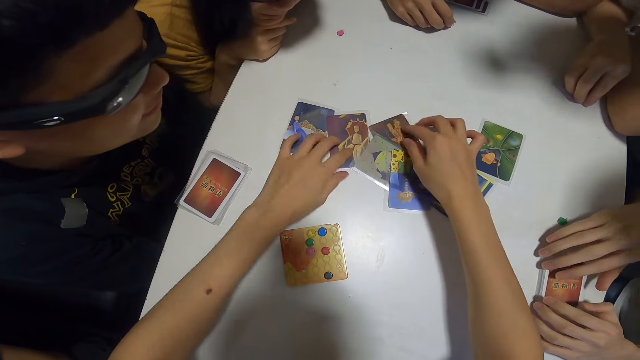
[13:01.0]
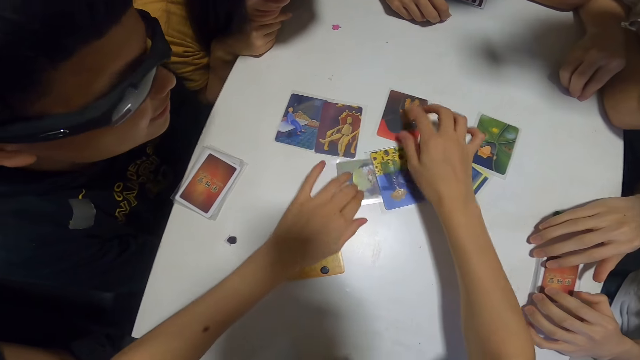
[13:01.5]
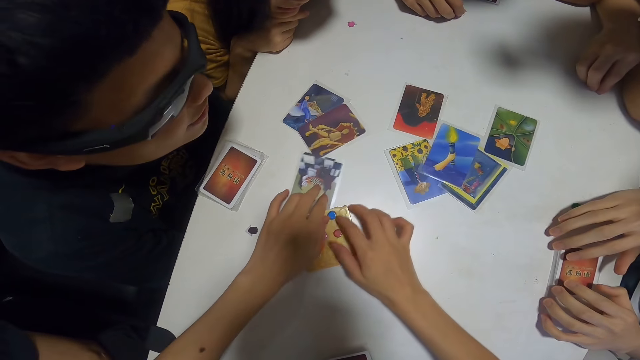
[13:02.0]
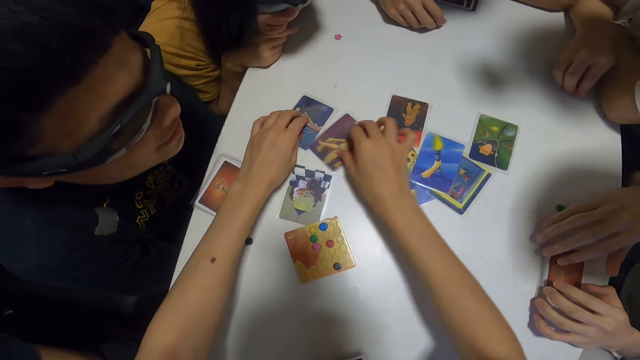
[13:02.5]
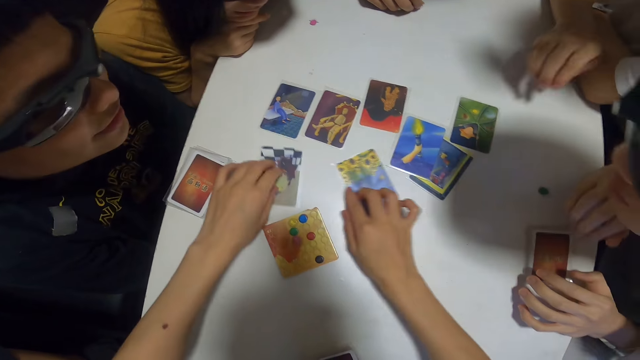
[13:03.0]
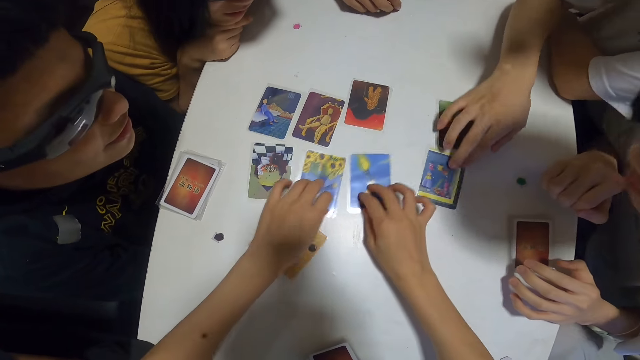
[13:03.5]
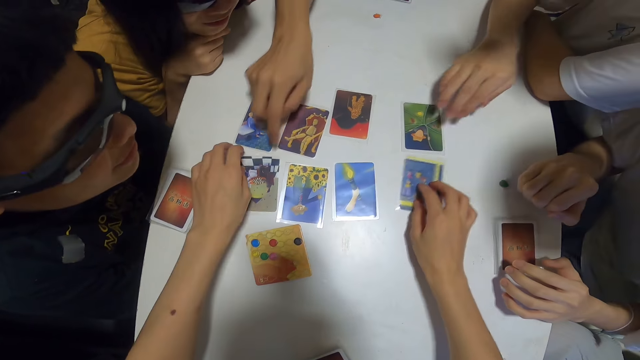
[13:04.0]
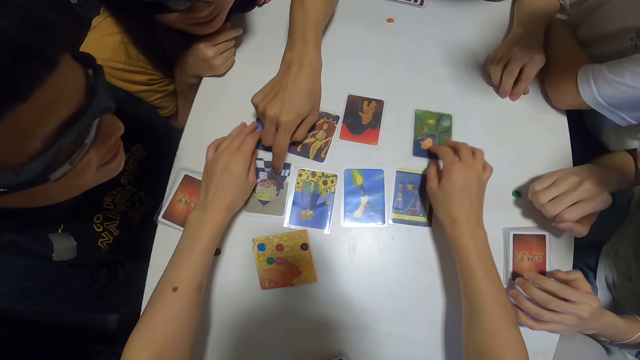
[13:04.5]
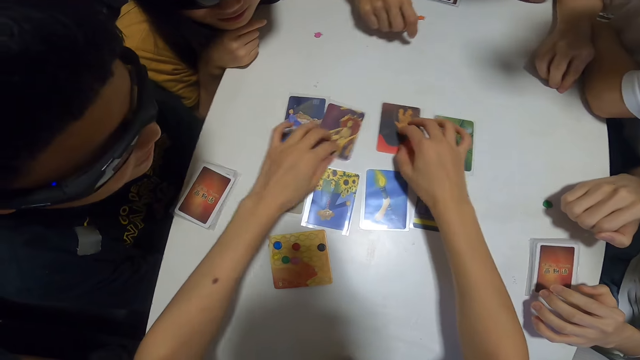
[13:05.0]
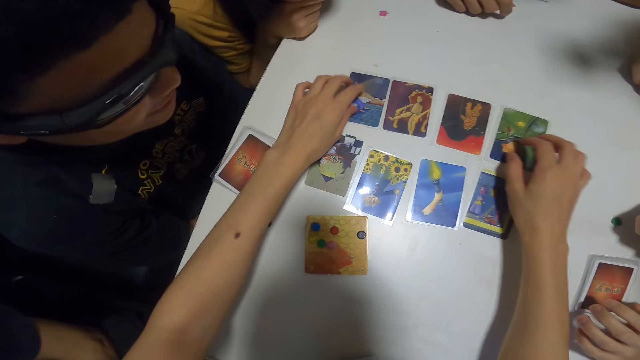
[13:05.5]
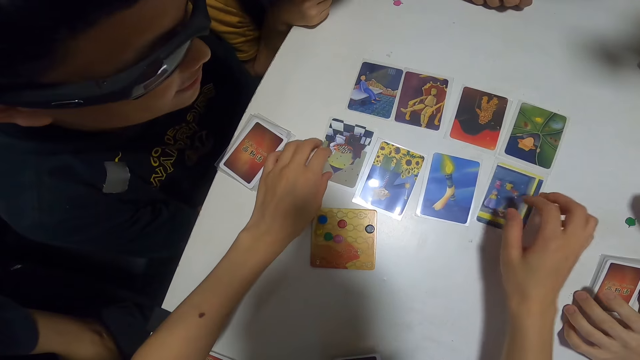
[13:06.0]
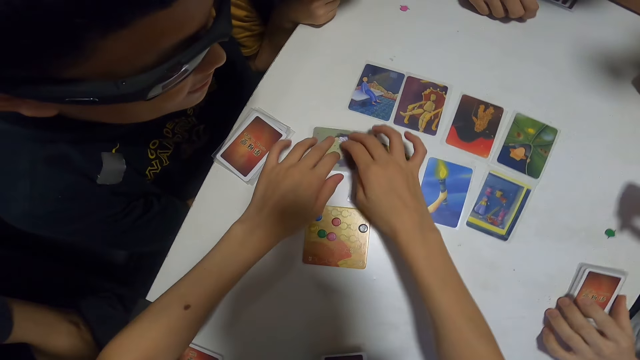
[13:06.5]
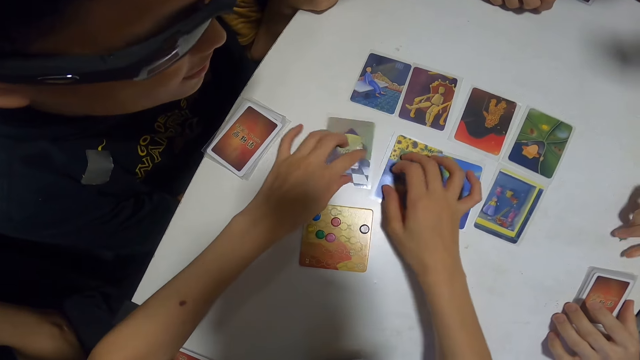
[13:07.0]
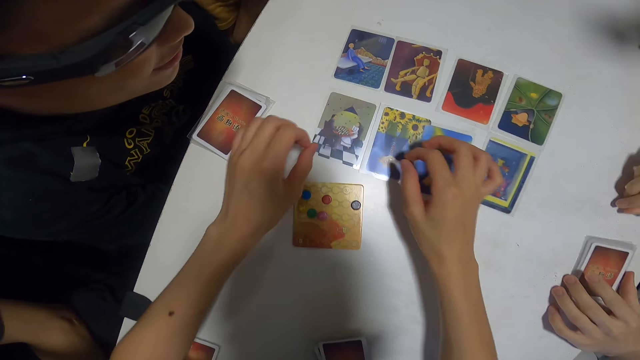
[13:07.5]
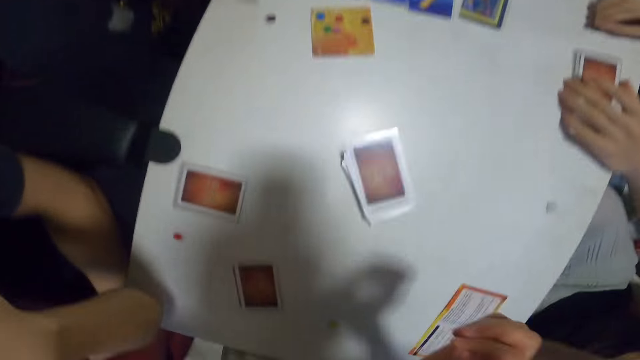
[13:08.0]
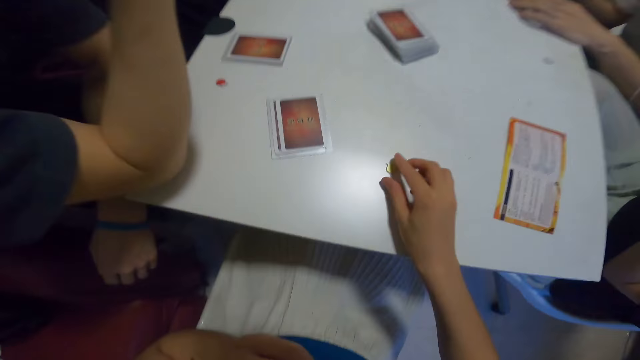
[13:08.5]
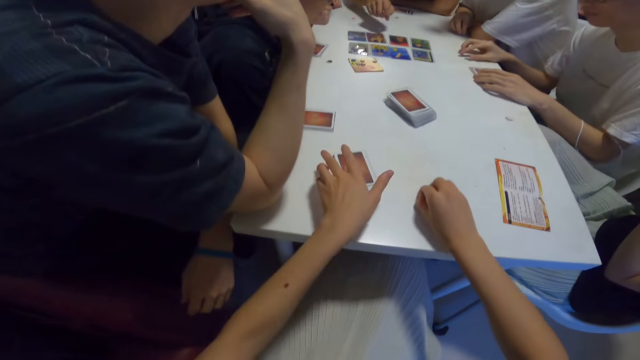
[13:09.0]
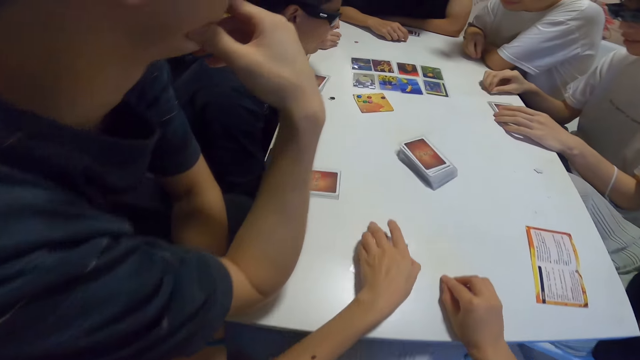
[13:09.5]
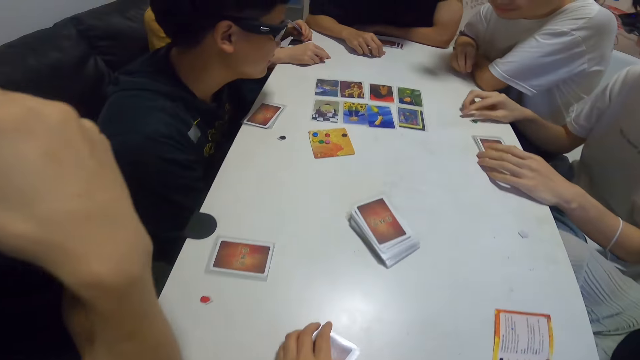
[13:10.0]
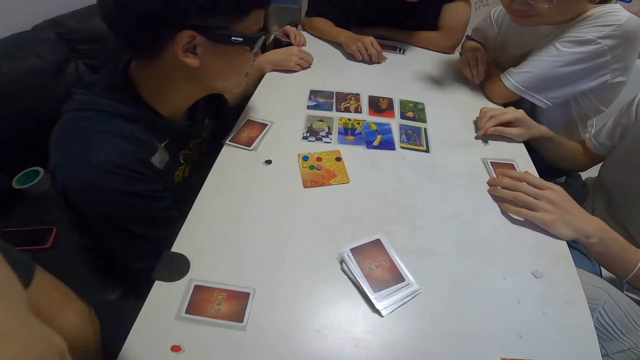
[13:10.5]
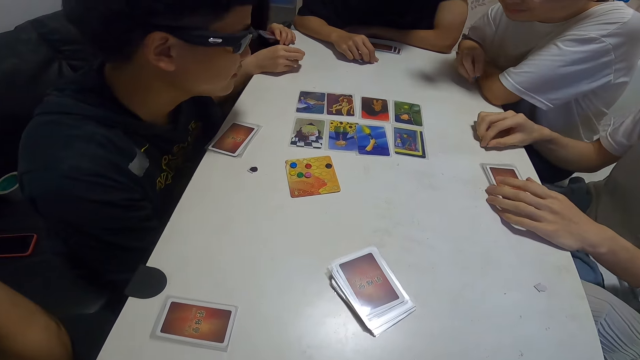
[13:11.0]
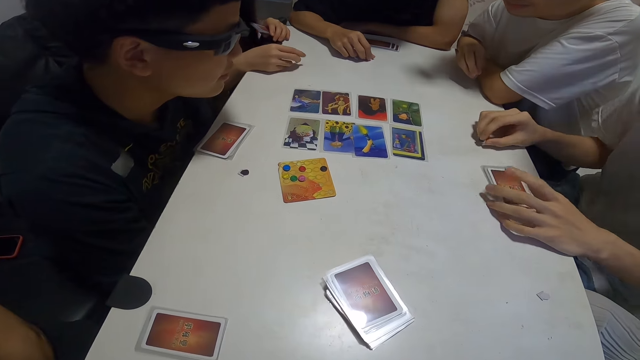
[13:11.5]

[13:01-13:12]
The camera wearer touches a chip on the table.

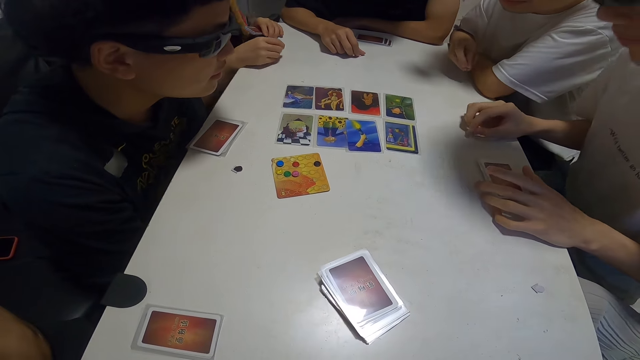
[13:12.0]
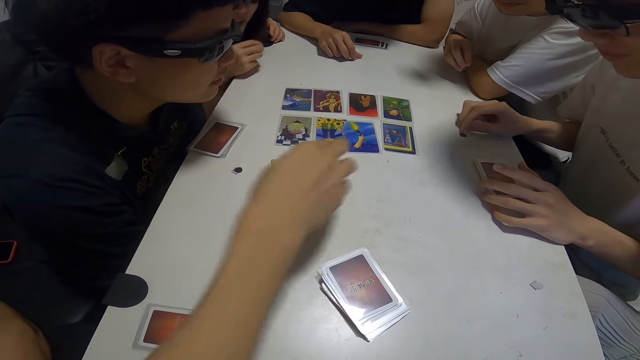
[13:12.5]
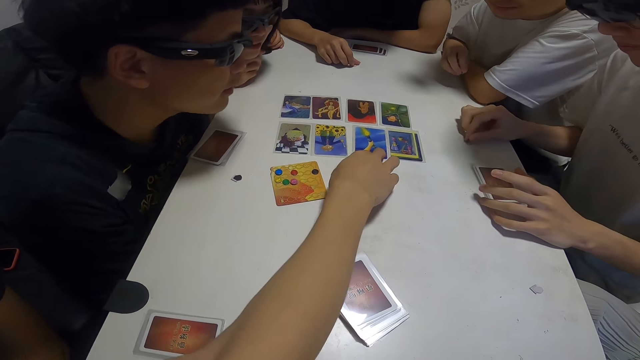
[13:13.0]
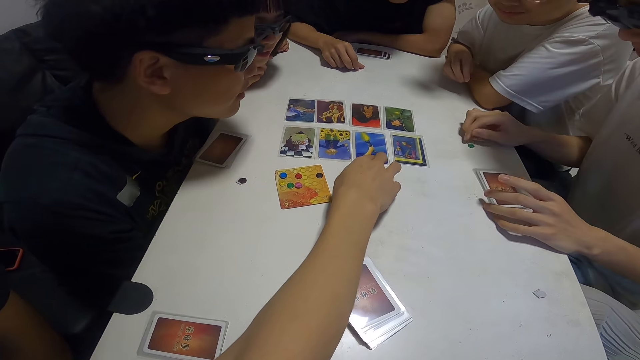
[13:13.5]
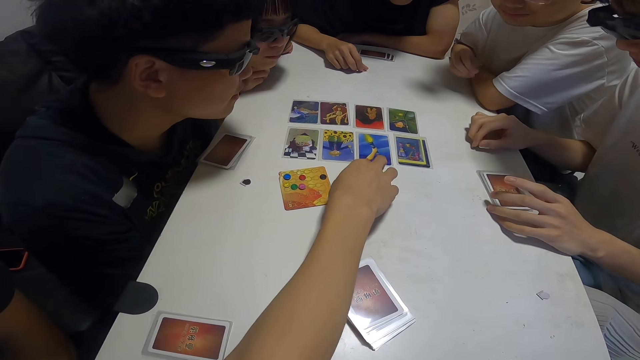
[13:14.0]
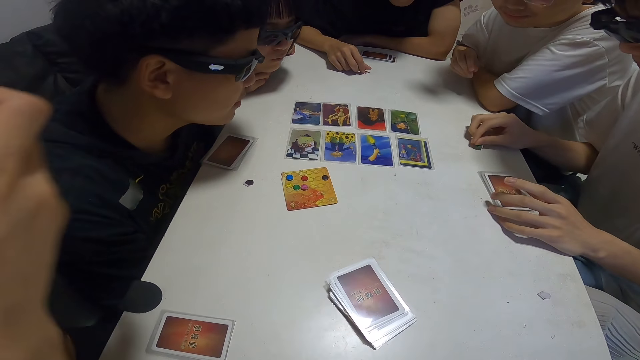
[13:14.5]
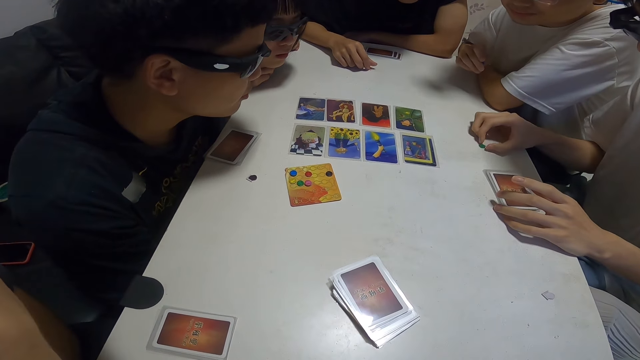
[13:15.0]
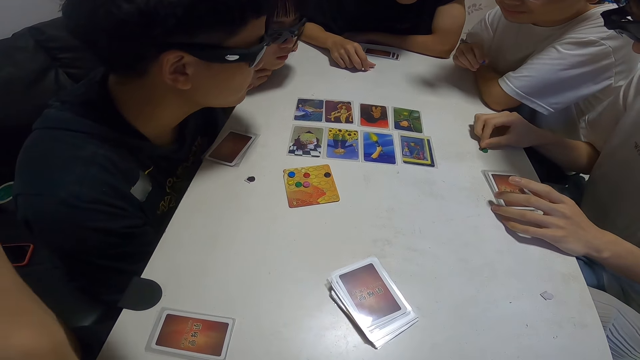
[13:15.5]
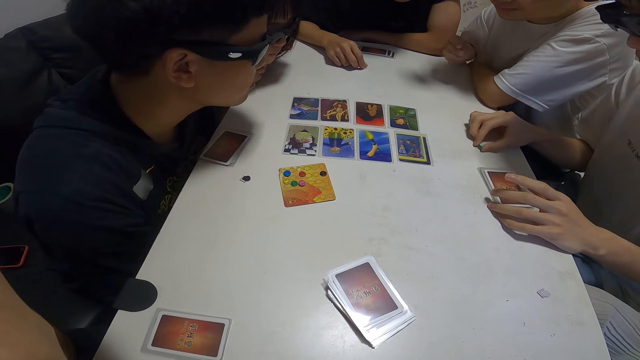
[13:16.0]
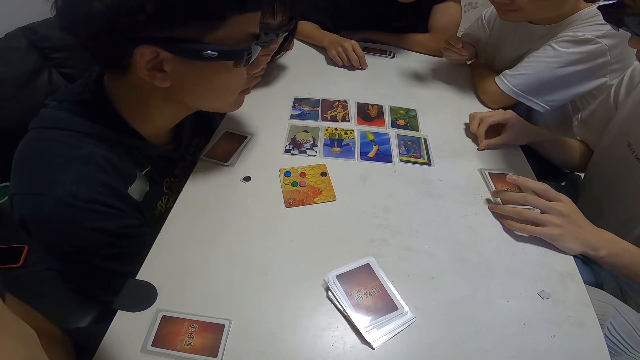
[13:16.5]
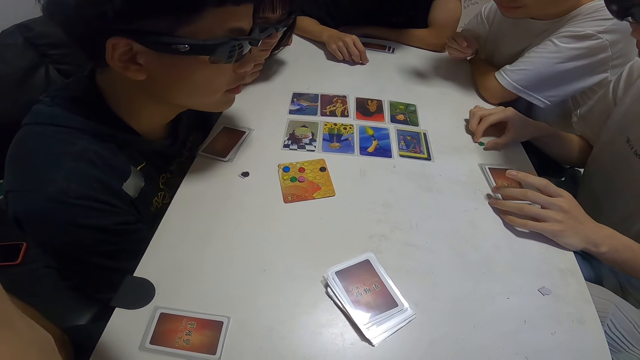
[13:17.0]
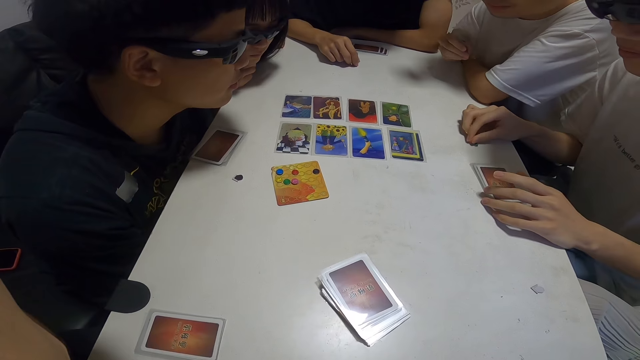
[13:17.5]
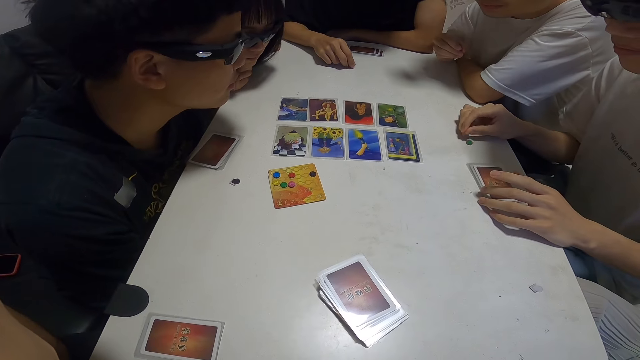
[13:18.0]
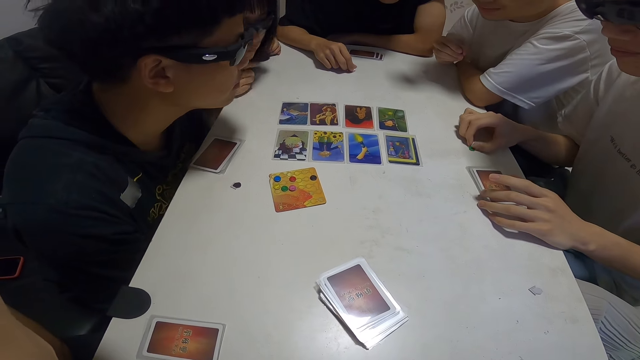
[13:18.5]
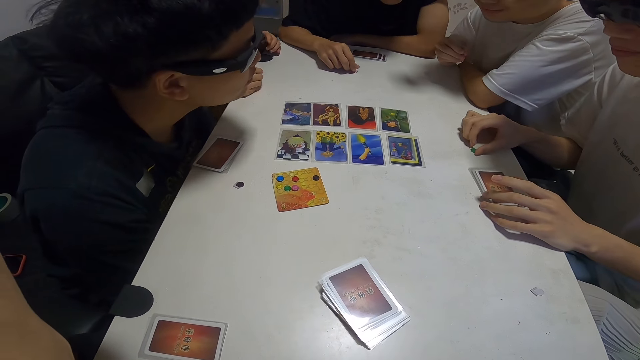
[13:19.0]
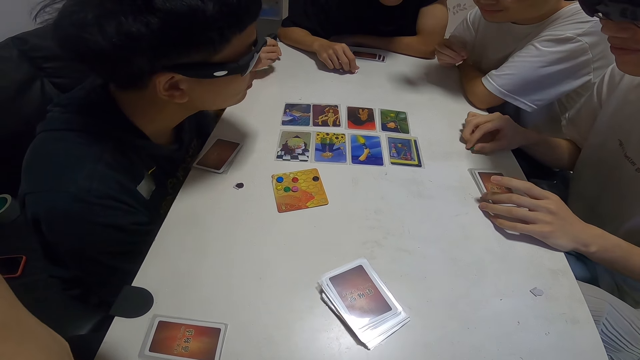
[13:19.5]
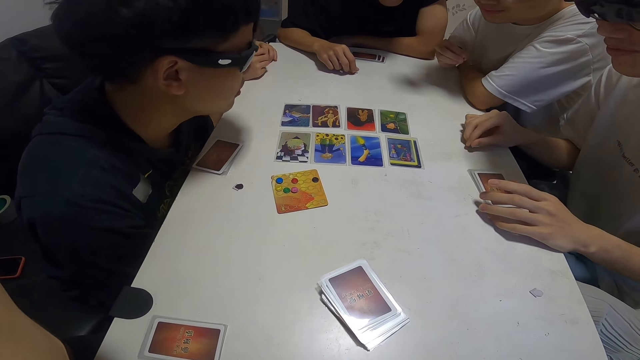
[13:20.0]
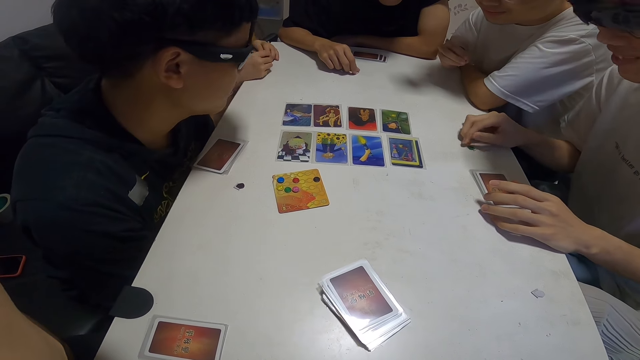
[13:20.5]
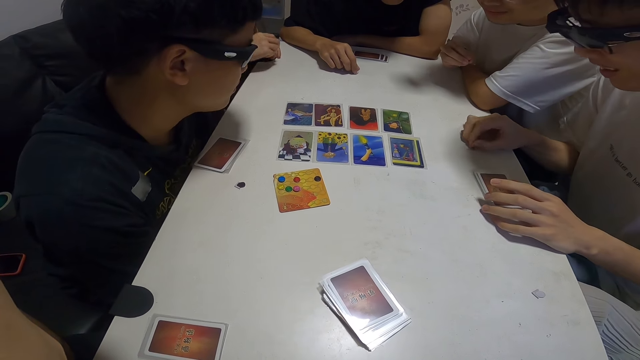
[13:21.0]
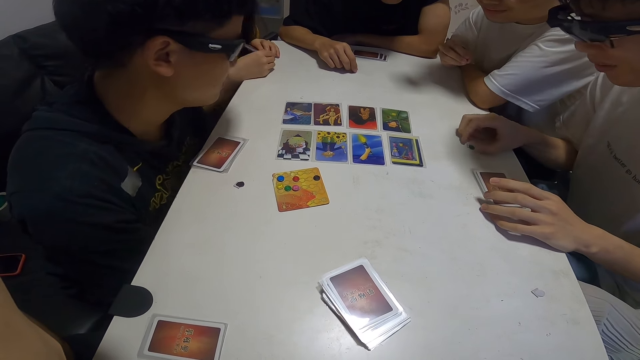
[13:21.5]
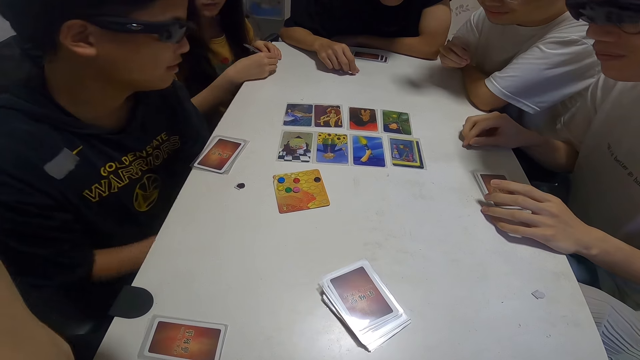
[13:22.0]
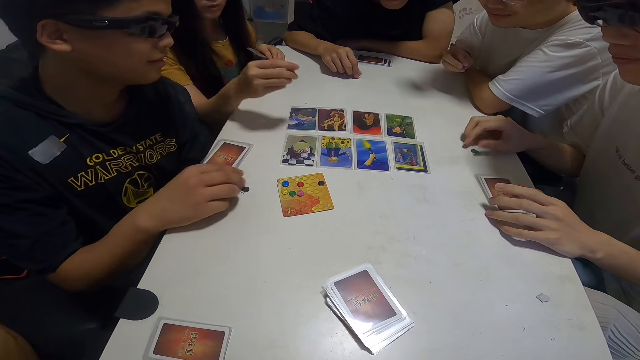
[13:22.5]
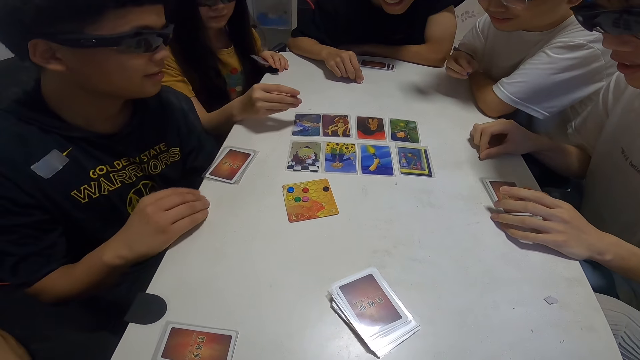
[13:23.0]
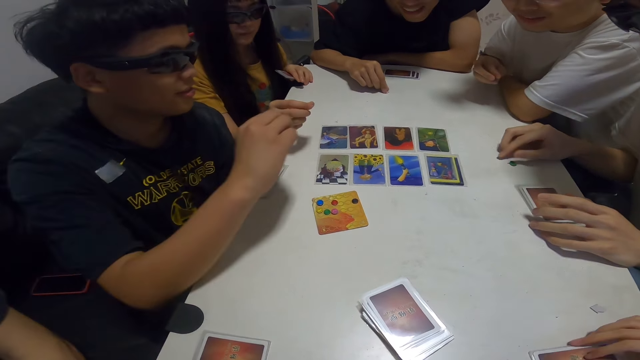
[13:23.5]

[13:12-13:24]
A man touches the cards. The camera wearer stares at the cards.
